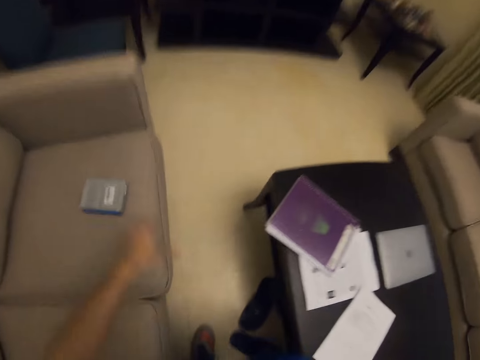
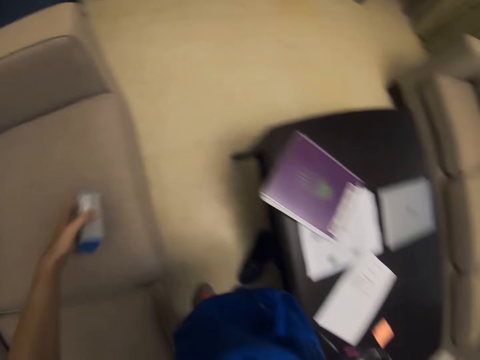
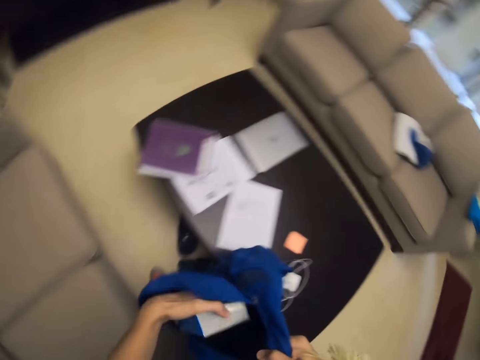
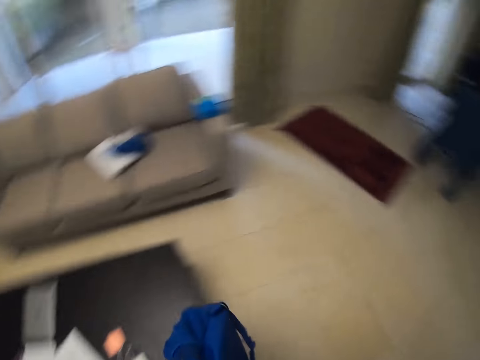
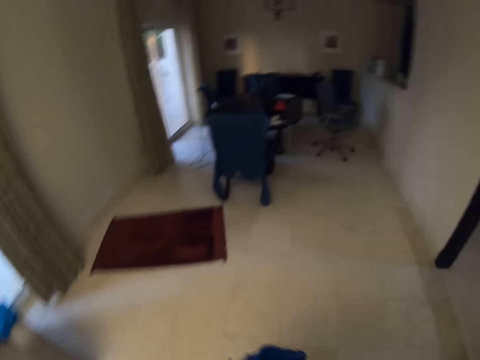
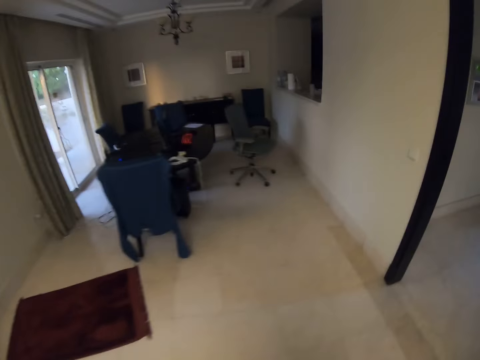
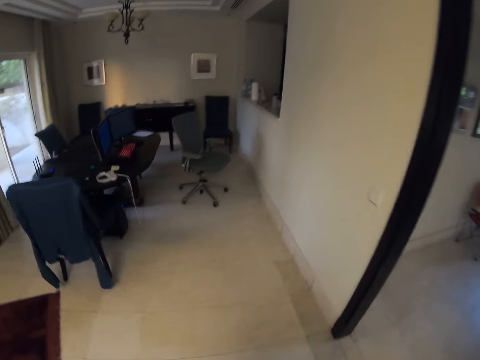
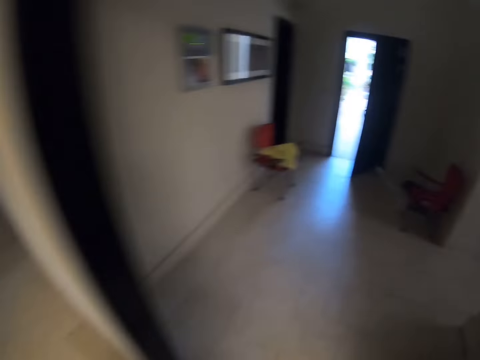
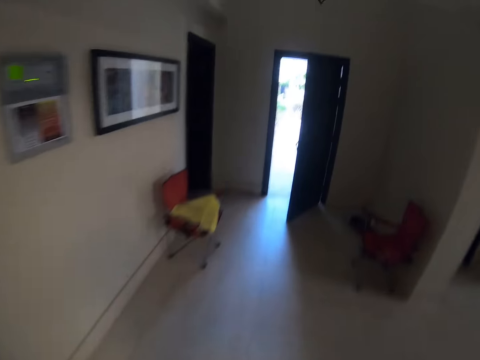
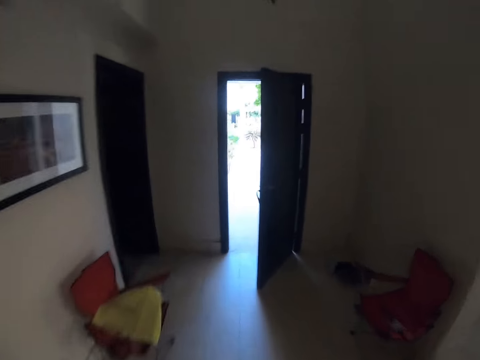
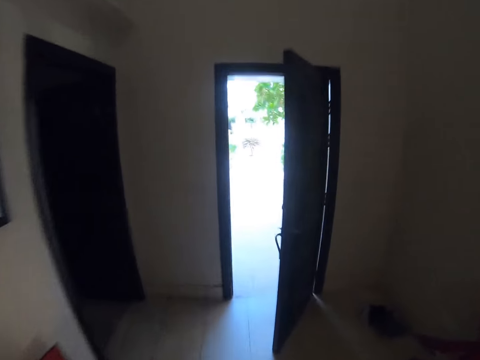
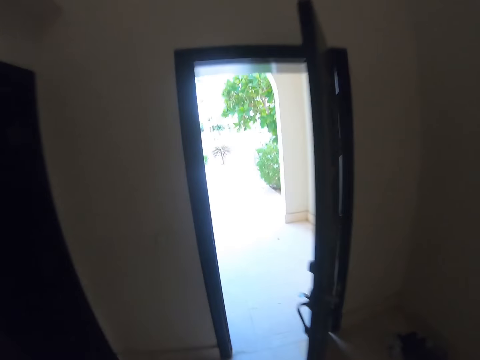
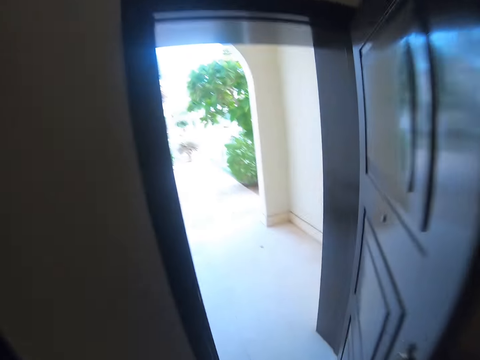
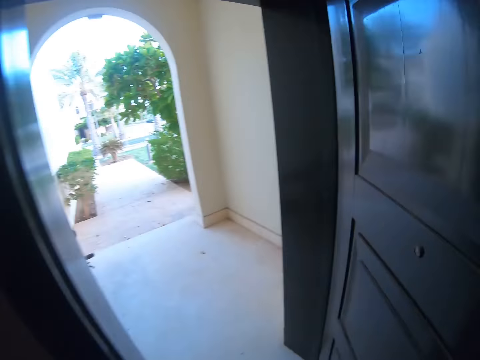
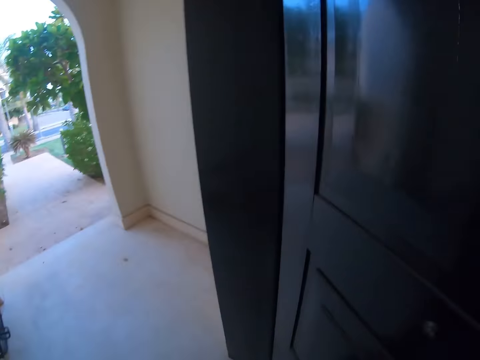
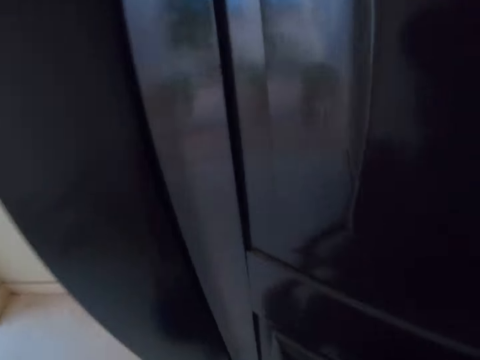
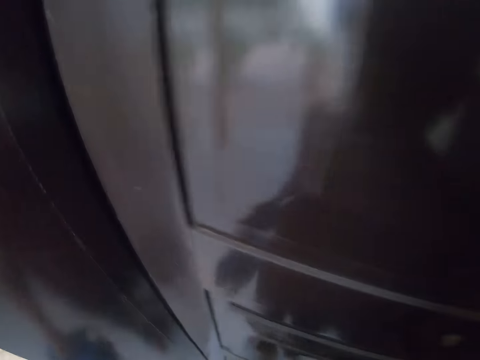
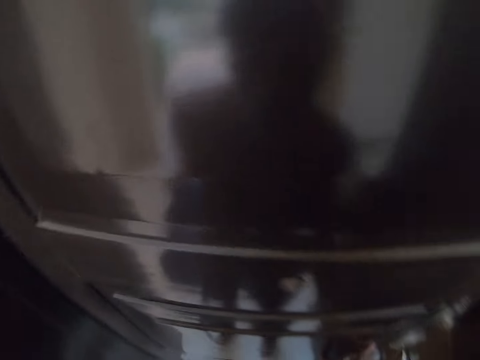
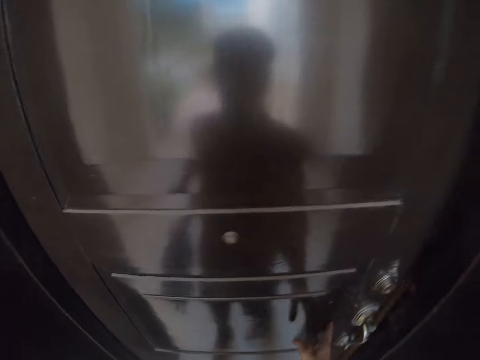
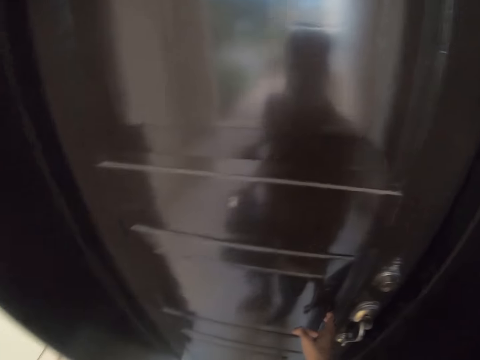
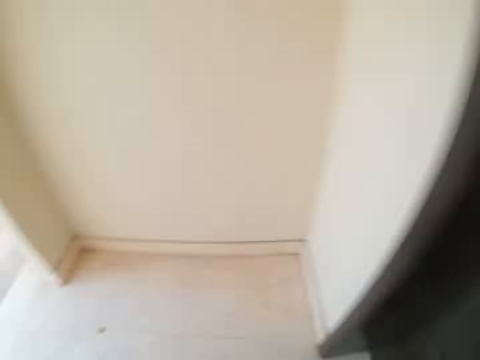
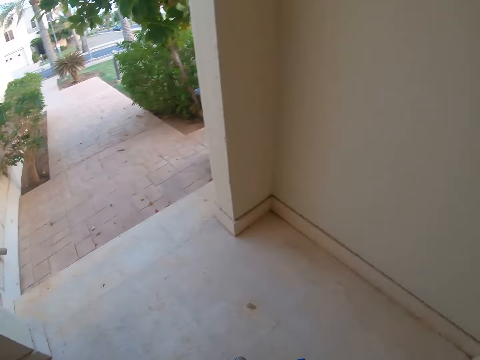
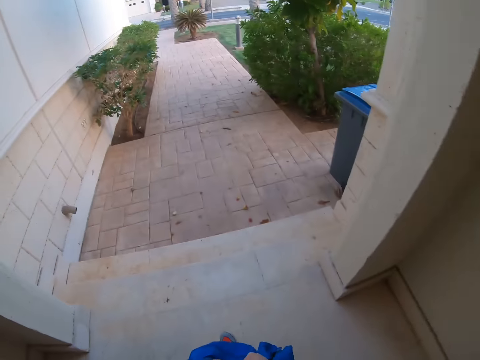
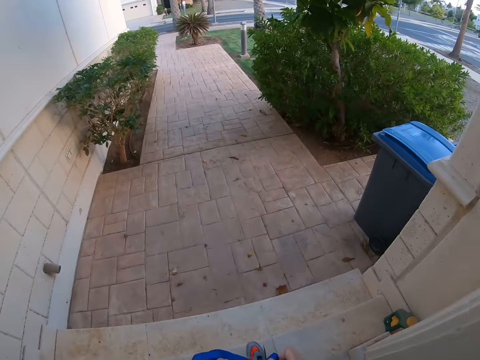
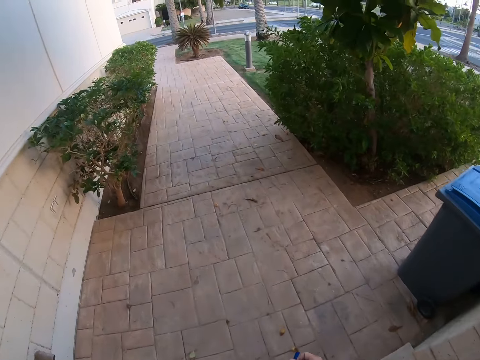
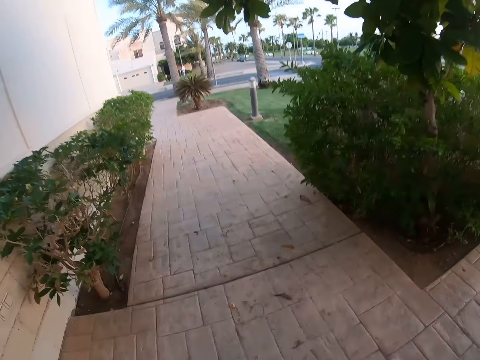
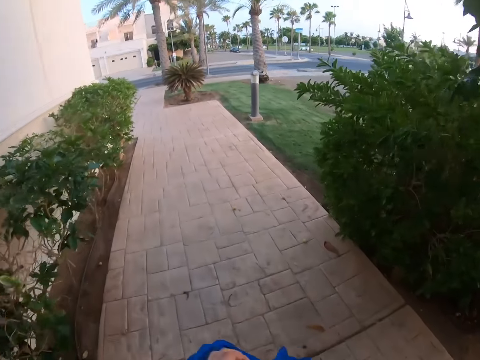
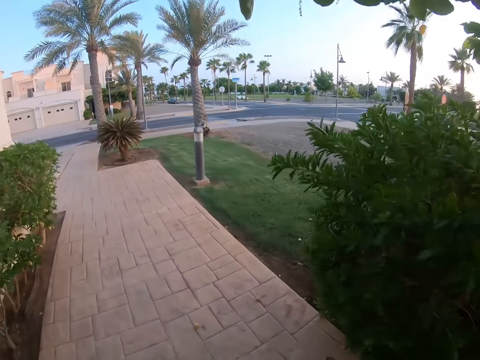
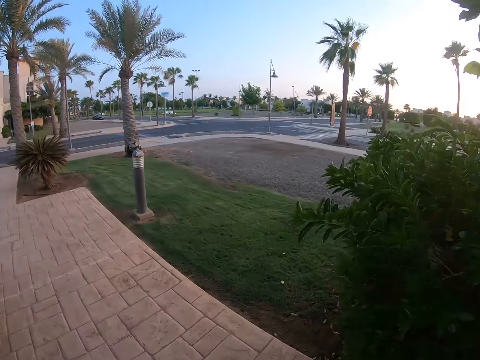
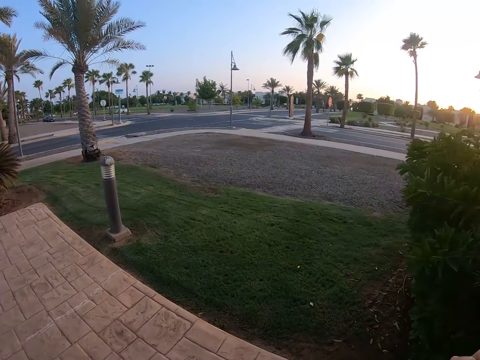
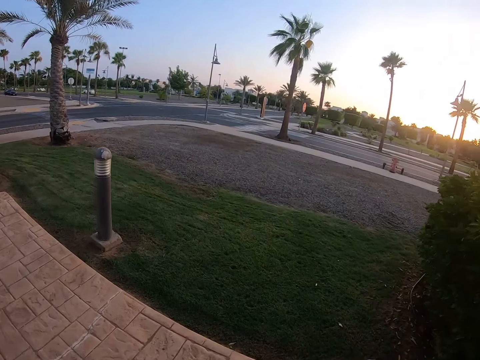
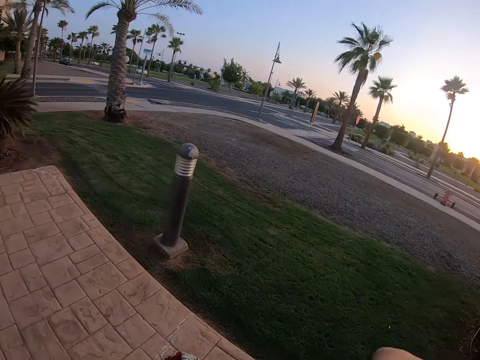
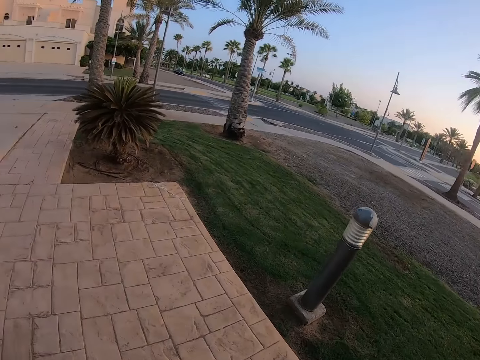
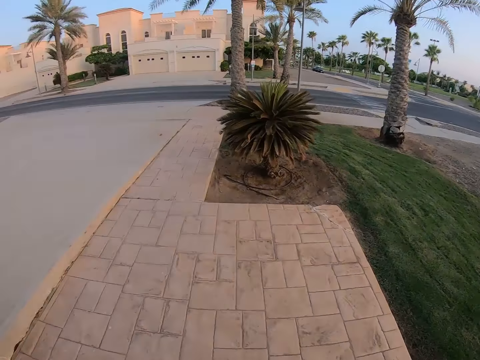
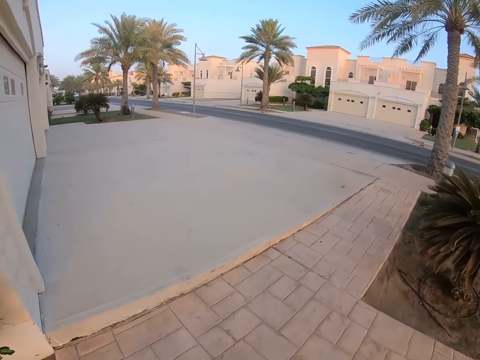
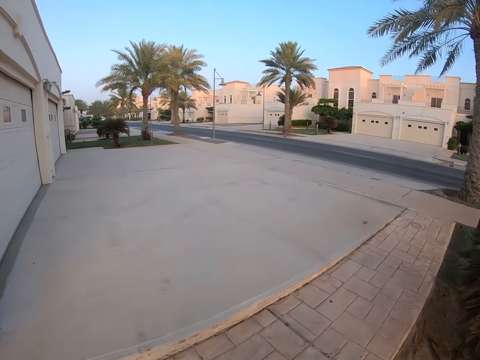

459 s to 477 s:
The camera wearer takes a box of something on the couch. They put the box in the bag. They walk out the house. They close the door. They walk. They walk around outside.

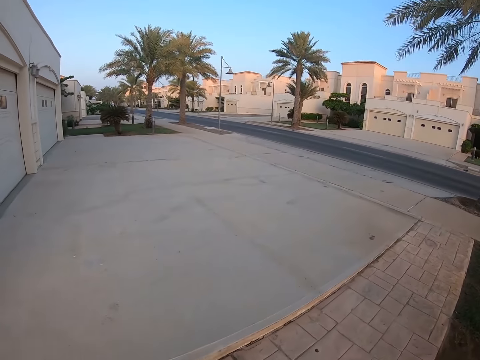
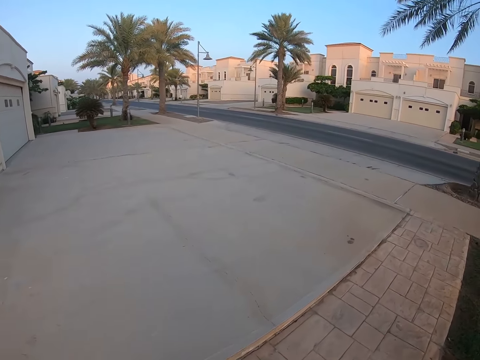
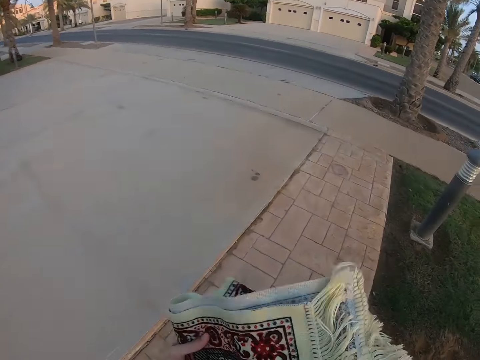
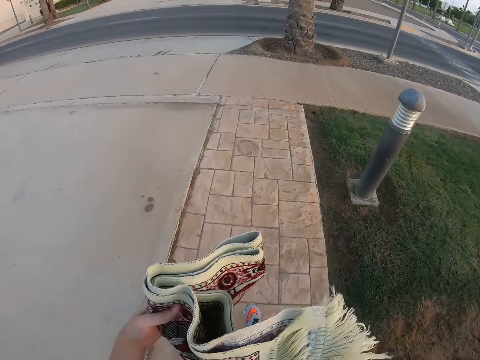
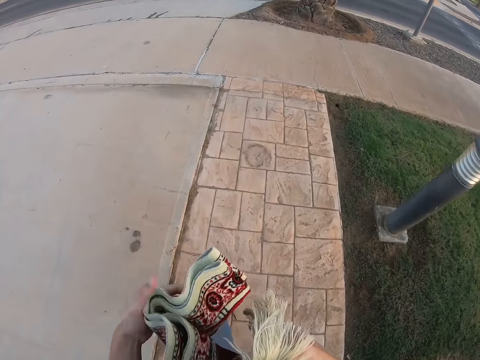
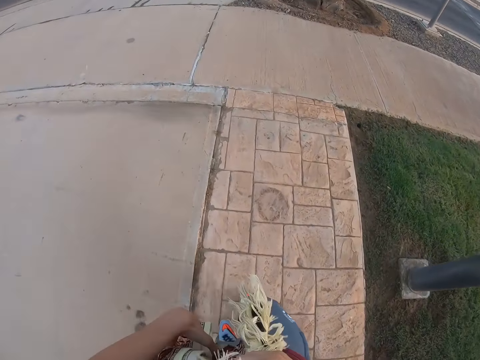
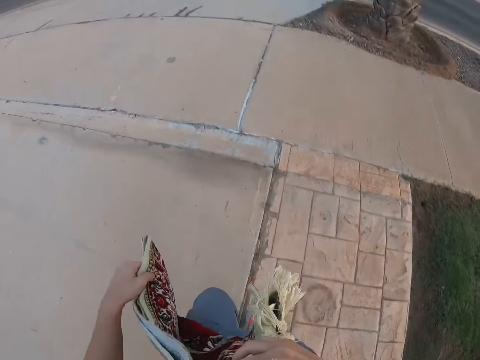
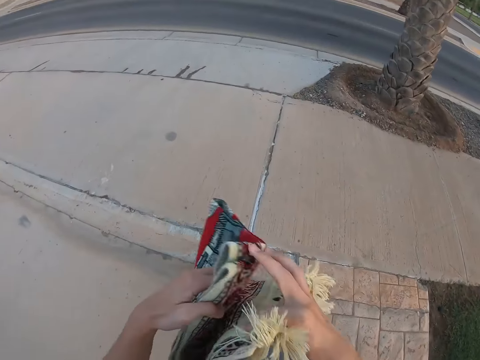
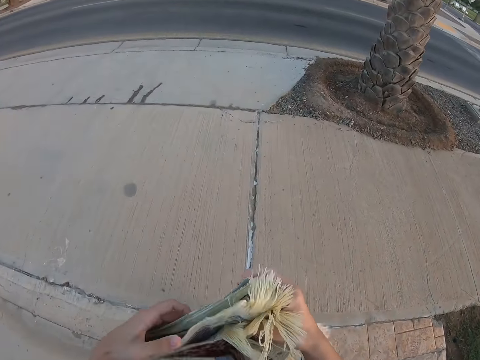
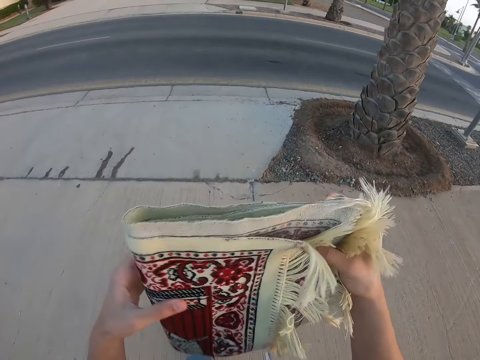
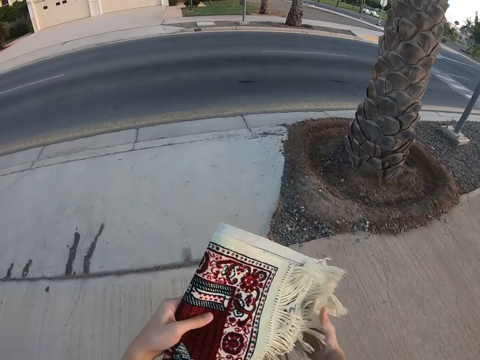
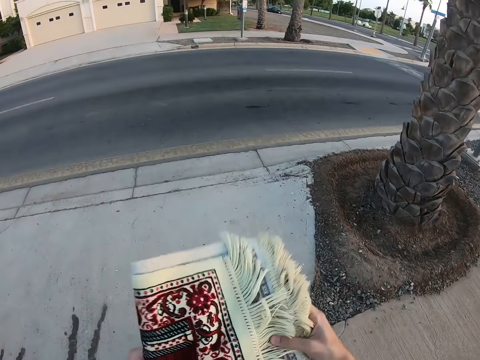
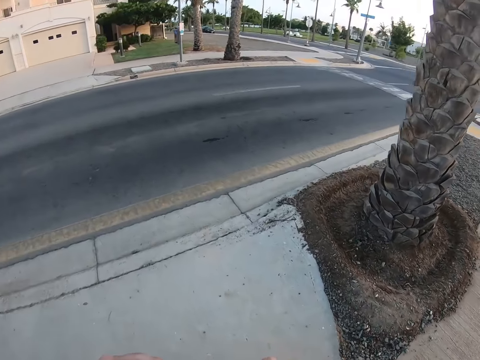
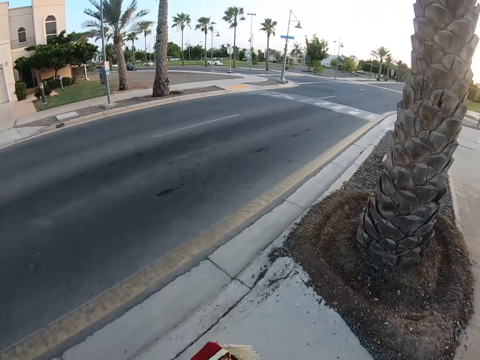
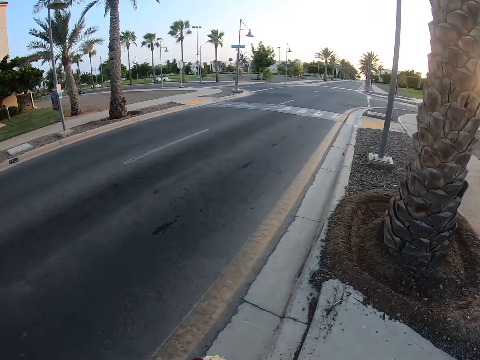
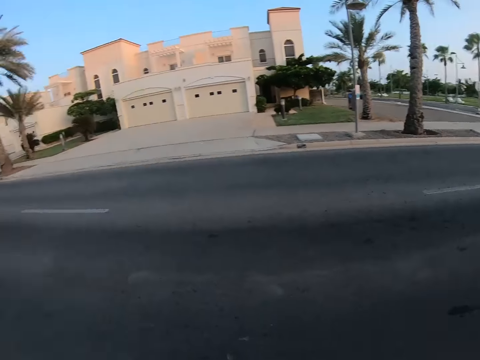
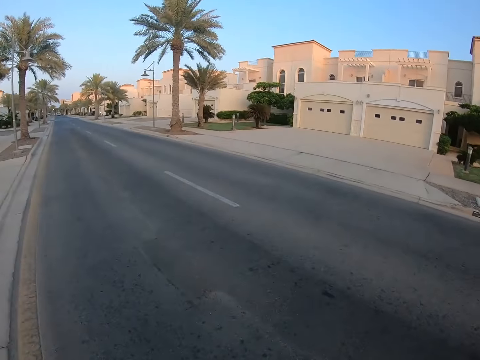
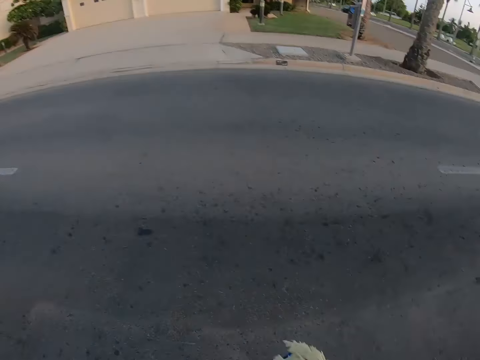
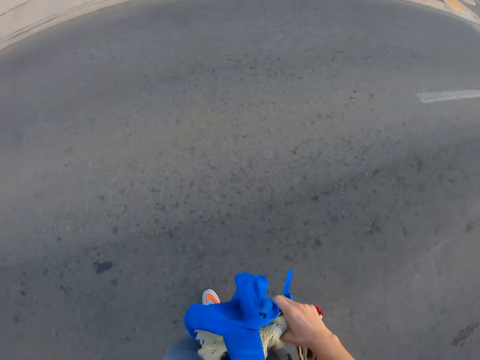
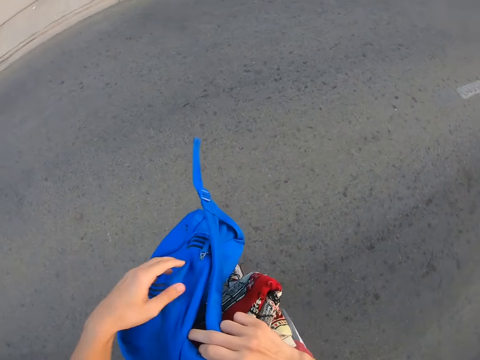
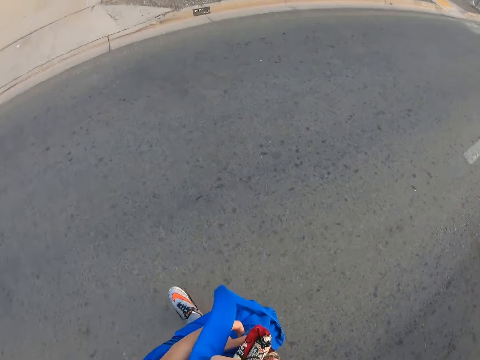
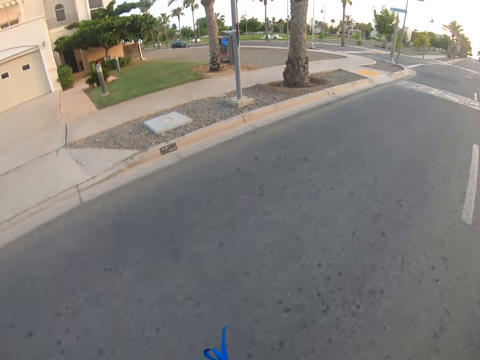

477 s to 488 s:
The camera wearer holds a piece of cloth. They take out a scarf. They fold the scarf. They walk.
